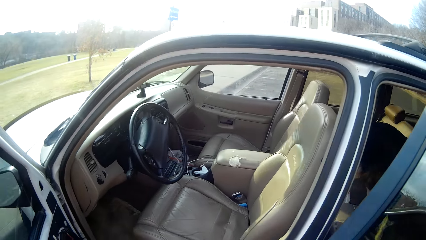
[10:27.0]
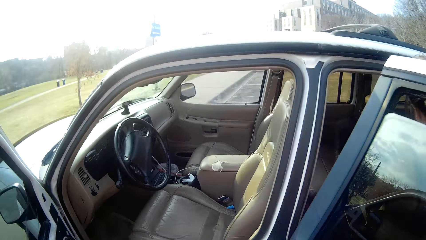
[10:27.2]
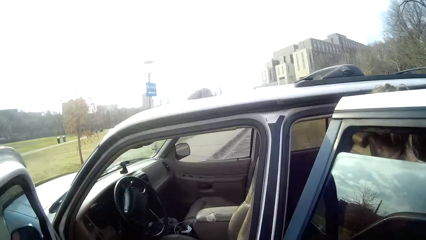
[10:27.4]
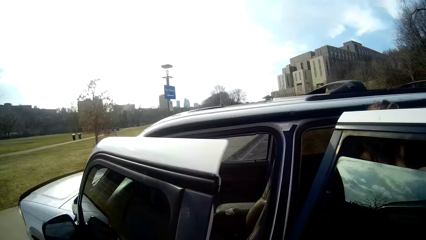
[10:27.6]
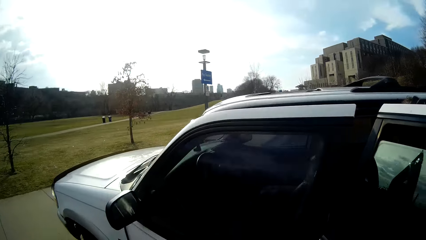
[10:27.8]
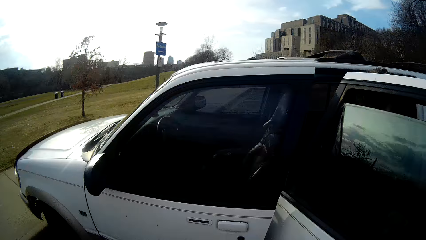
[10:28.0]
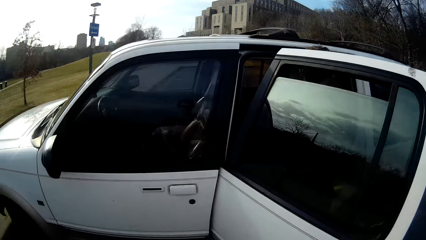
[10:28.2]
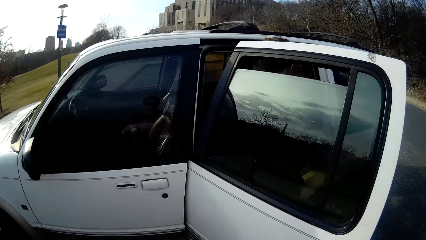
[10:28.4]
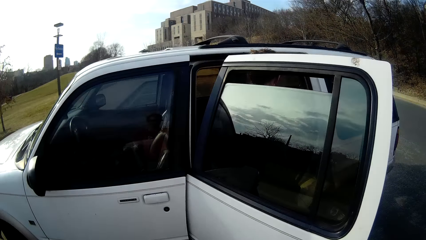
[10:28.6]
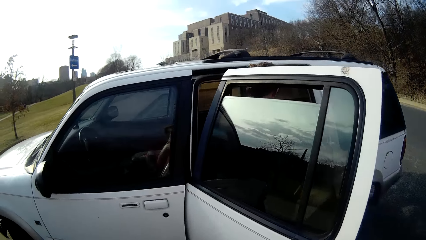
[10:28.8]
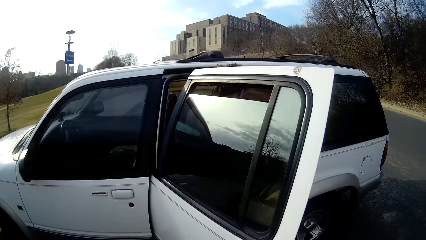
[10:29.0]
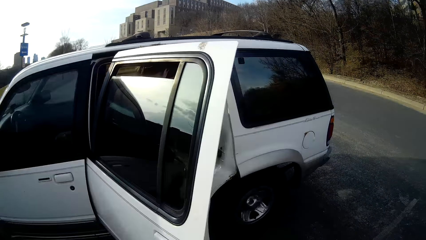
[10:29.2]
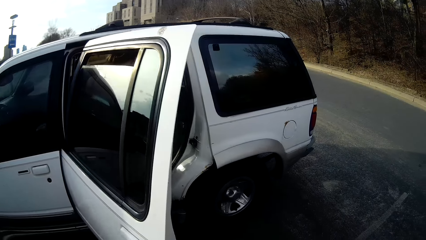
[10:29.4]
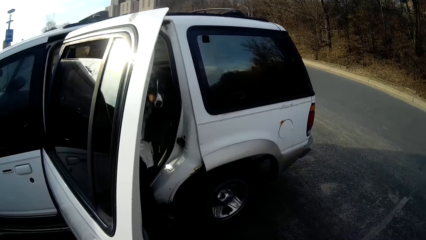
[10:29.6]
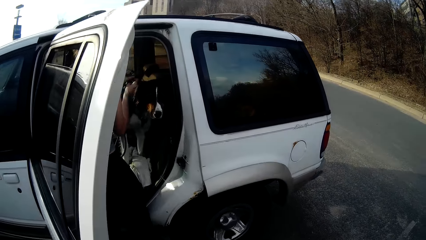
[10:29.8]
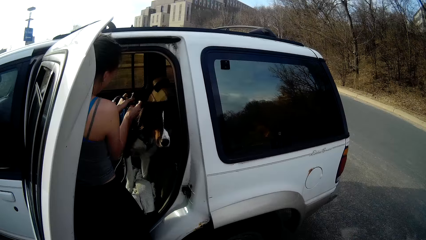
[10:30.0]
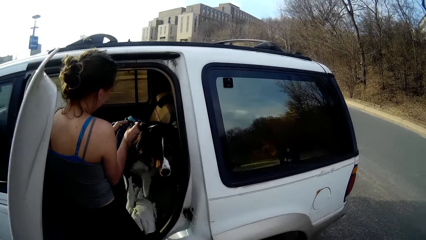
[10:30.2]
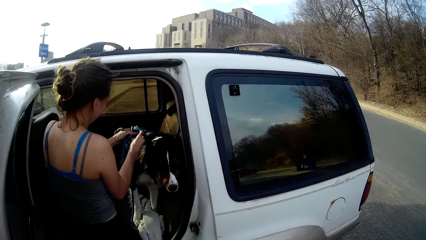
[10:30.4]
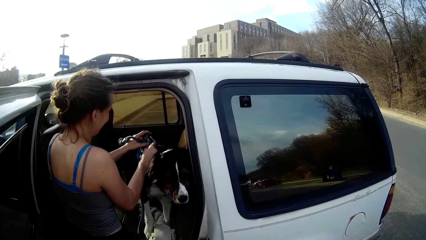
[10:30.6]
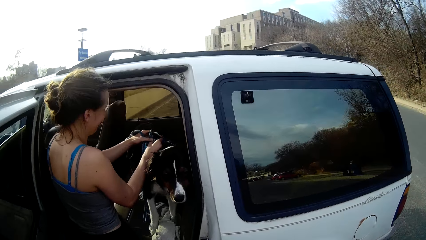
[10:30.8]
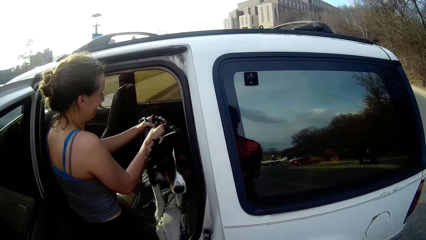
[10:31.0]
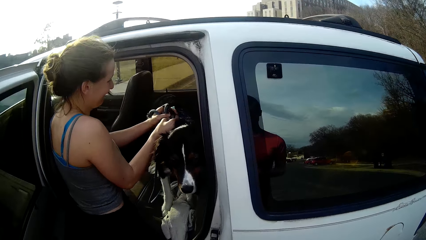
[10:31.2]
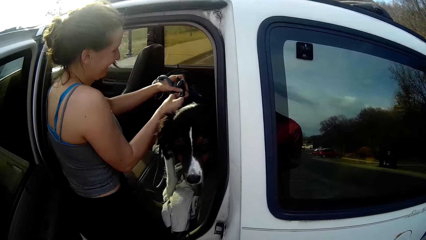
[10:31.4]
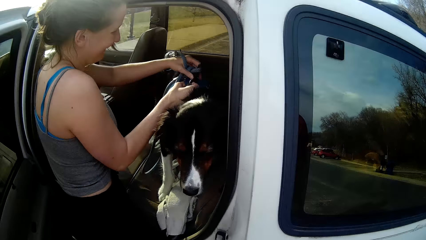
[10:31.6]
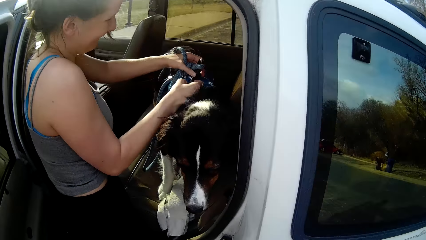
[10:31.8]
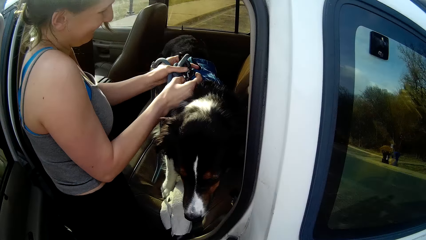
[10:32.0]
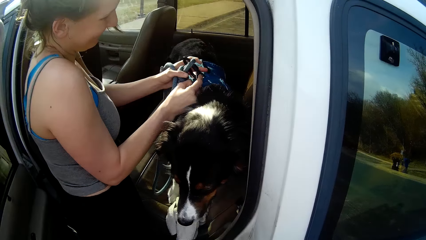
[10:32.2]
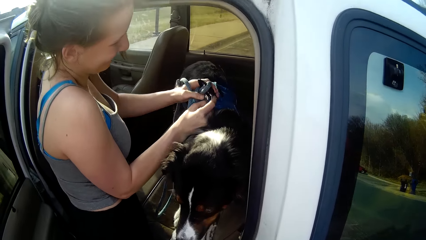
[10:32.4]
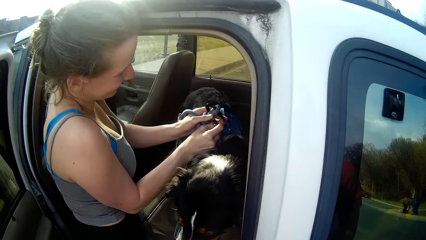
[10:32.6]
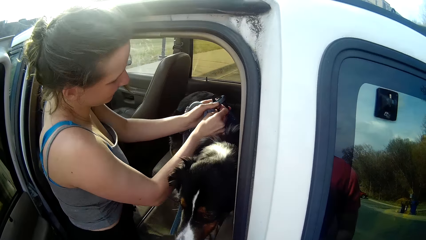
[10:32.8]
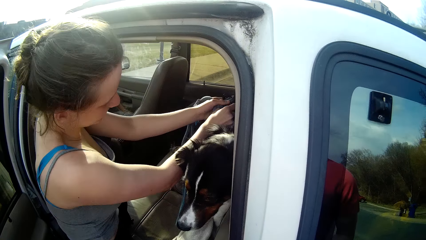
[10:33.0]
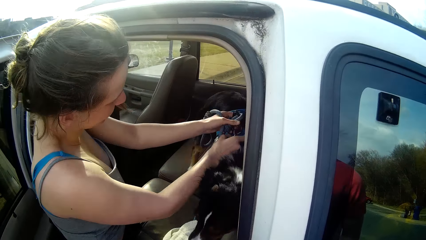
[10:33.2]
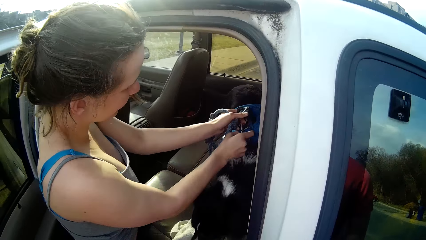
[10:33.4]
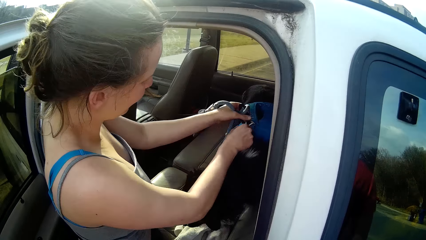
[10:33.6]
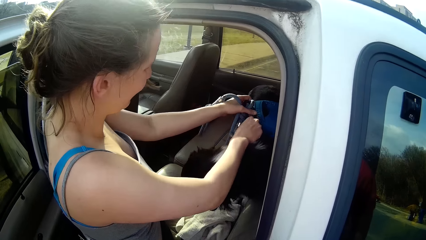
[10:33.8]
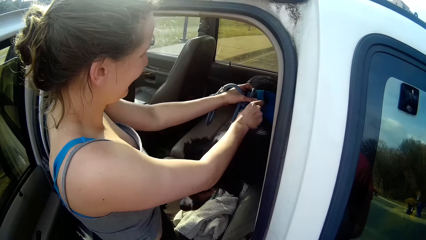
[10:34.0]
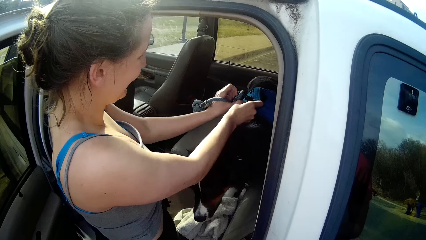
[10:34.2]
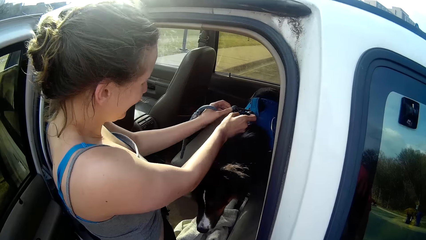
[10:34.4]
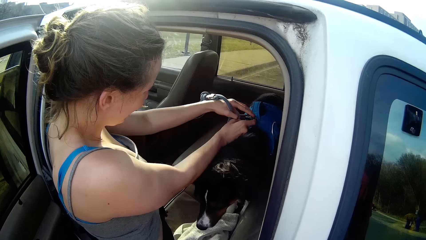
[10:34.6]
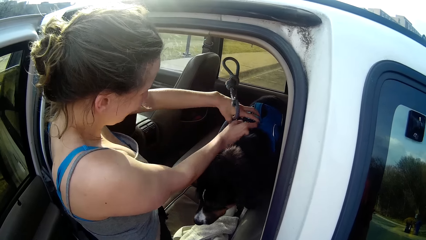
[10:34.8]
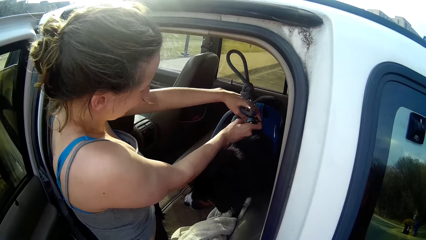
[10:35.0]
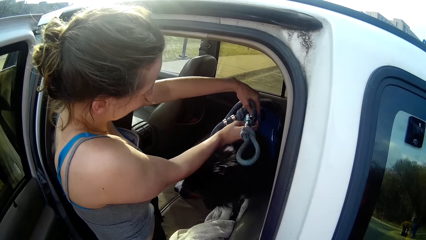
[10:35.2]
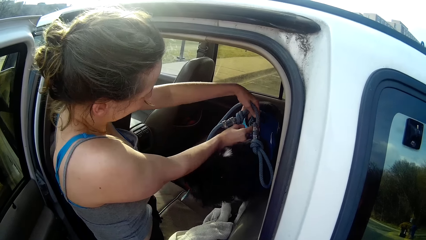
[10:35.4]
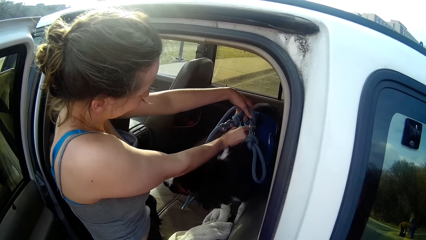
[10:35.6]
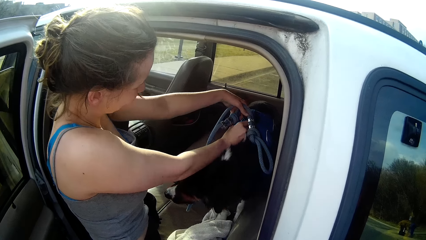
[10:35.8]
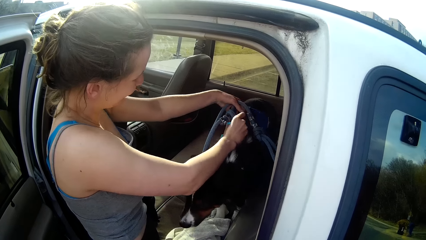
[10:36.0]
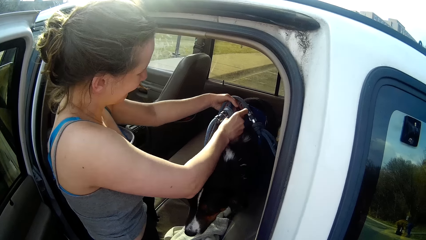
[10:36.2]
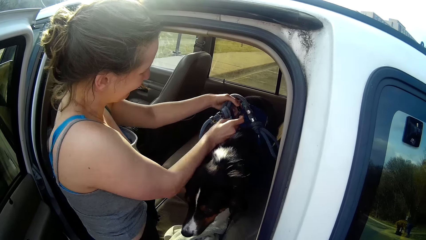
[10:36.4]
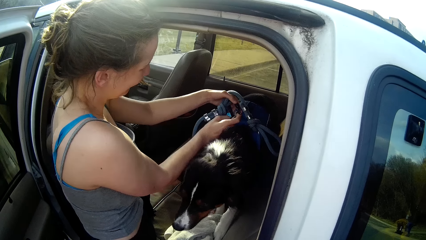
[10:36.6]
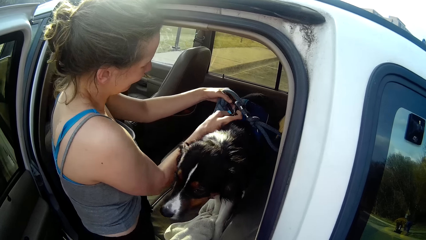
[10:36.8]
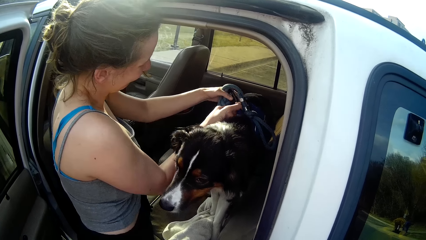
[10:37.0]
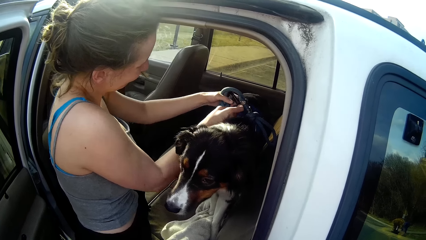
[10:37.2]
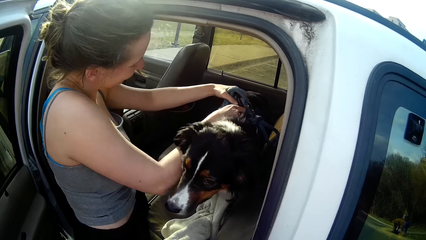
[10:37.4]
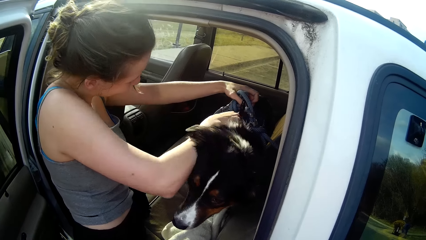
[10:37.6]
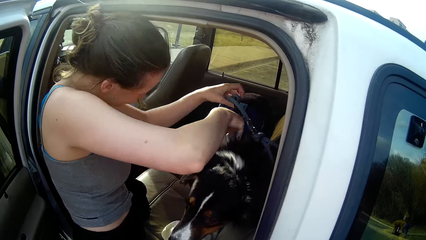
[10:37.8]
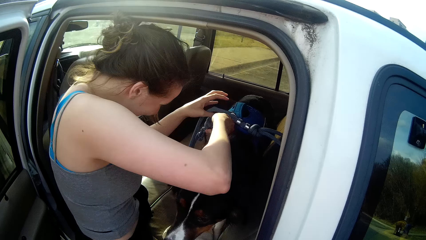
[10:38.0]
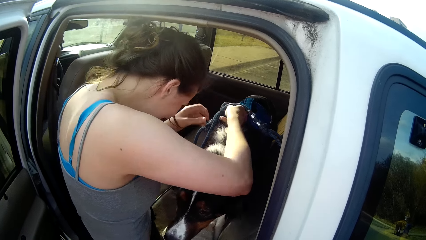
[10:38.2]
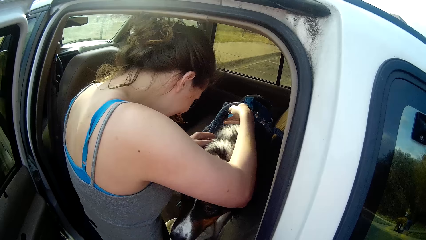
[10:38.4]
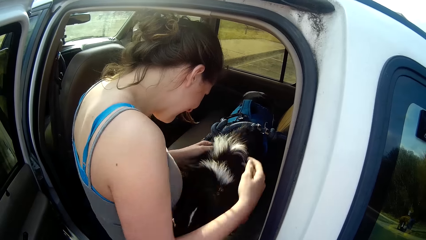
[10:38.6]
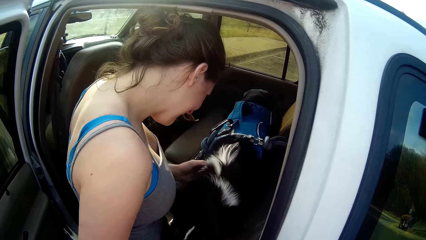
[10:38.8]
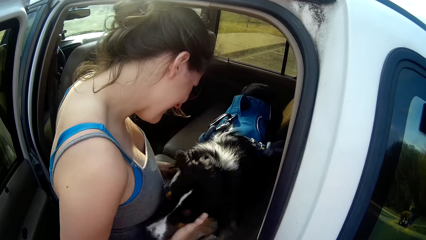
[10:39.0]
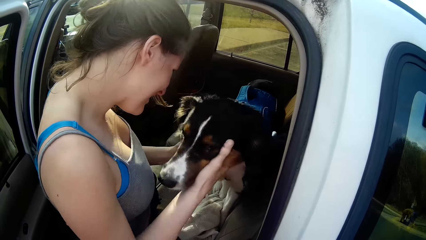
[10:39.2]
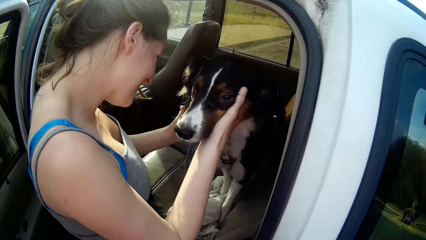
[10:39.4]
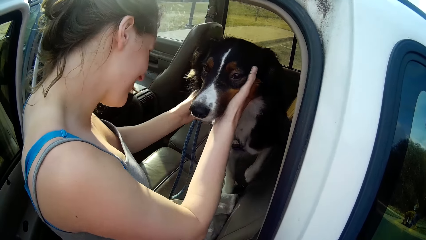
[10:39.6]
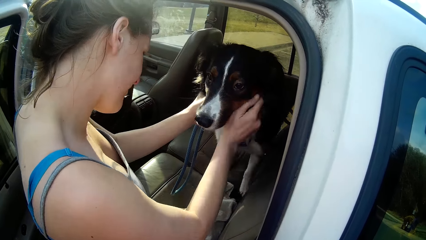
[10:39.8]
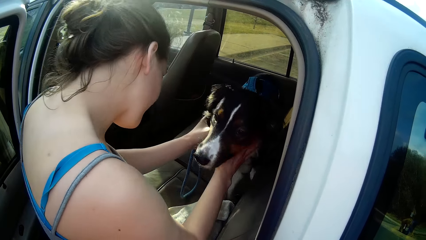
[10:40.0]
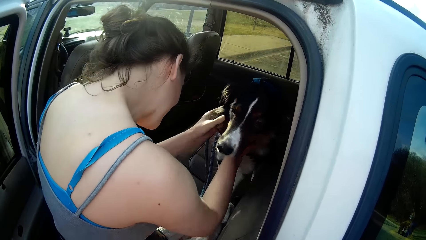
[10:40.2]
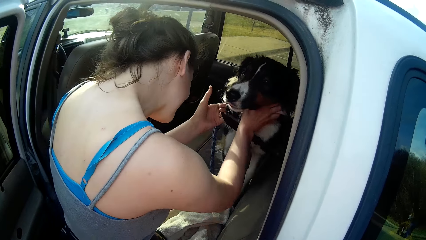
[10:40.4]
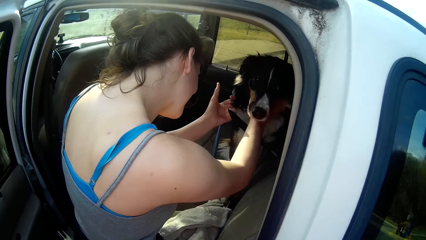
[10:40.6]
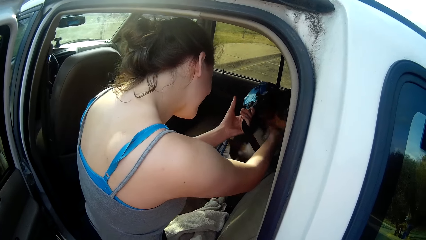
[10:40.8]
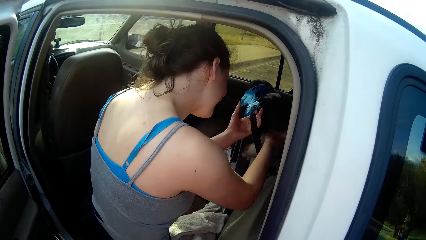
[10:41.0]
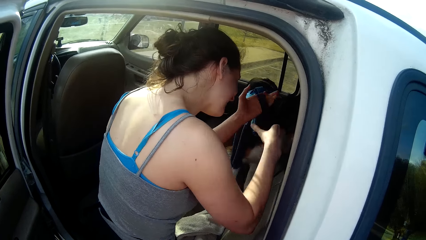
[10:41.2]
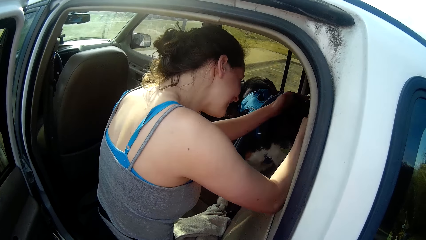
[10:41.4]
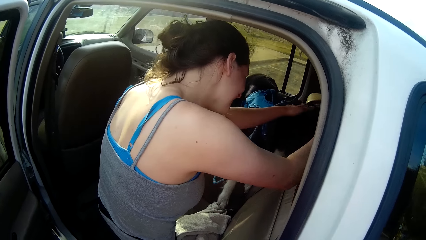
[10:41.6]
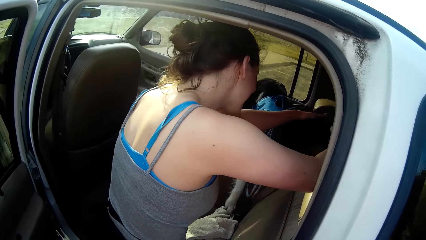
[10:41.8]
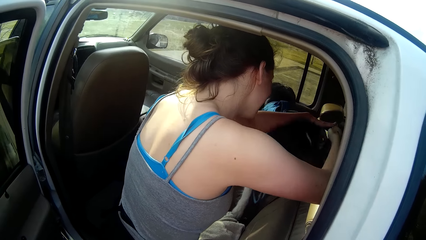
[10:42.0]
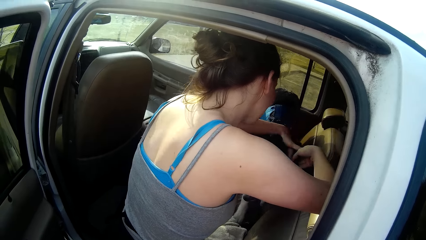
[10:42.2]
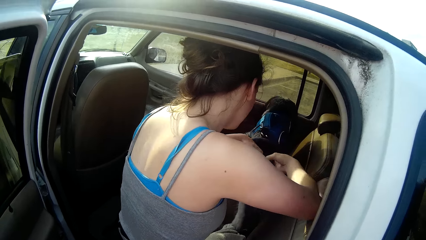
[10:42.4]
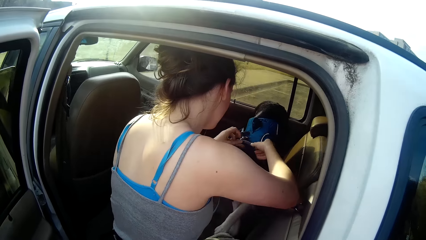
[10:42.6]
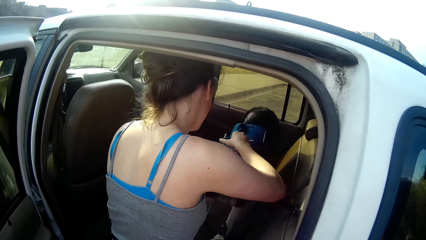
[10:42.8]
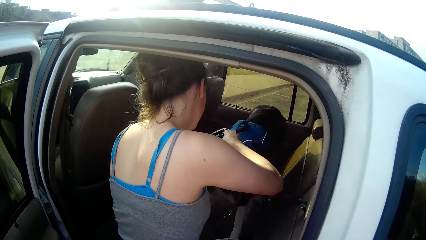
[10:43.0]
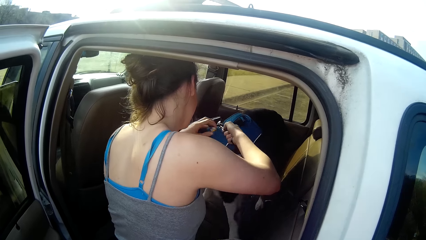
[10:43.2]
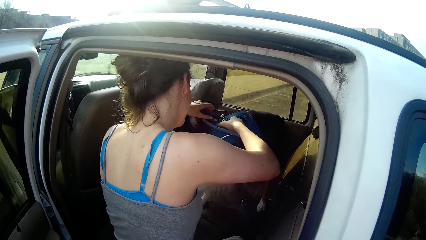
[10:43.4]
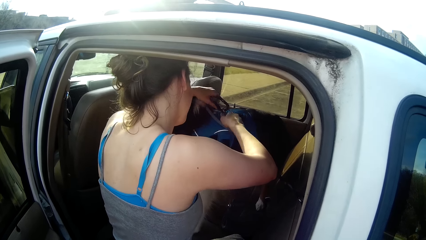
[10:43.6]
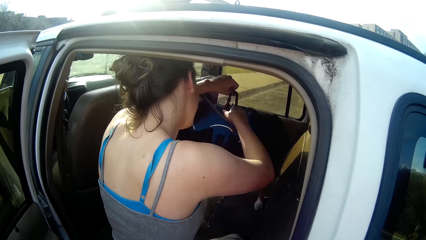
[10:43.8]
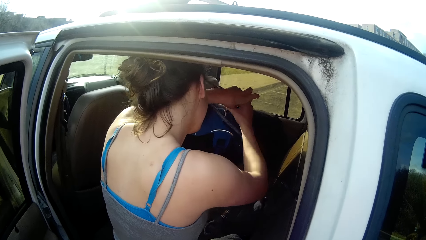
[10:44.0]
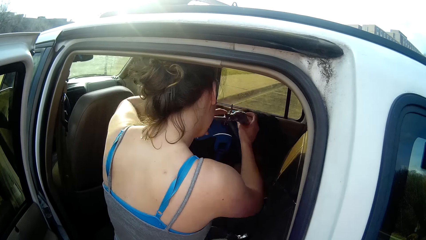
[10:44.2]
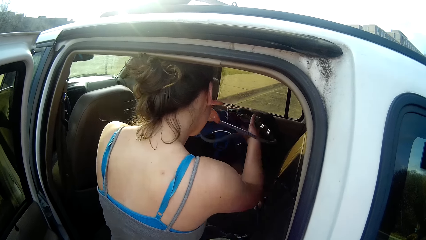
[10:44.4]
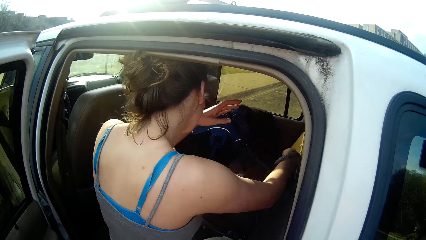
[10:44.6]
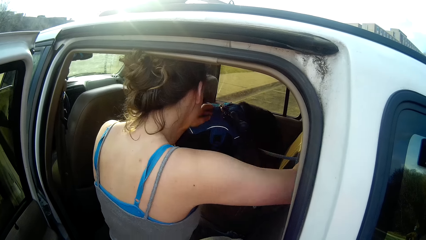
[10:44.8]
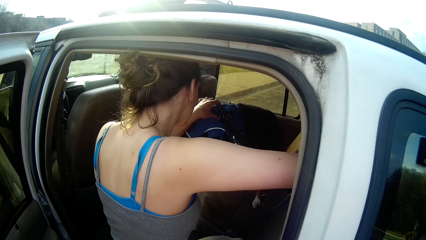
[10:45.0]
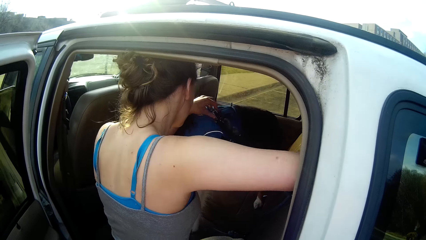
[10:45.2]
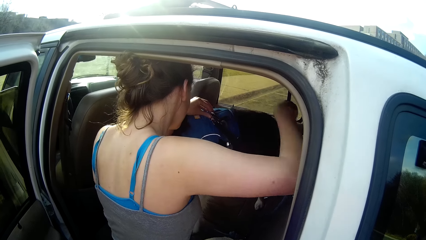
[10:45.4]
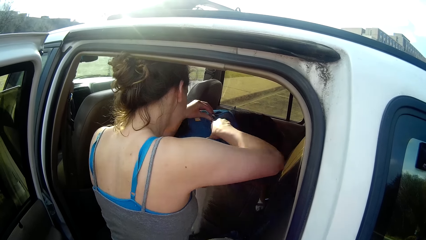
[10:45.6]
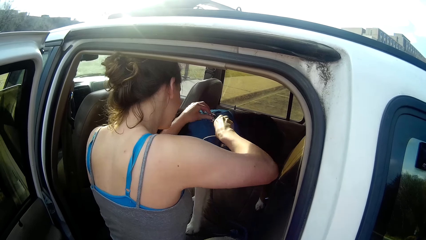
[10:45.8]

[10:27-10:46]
The camera wearer closes the car door. They walk. A lady ties the dog with the leash. The camera wearer looks at the dog. The lady unties the dog leash.
